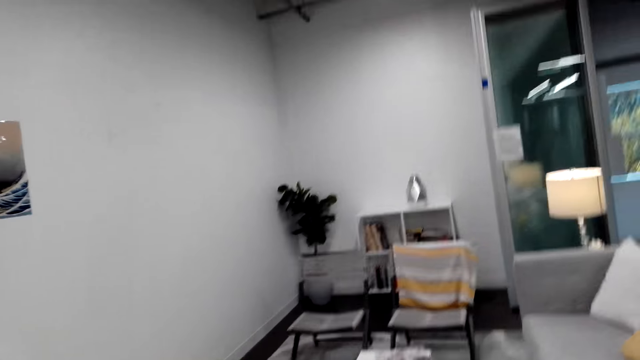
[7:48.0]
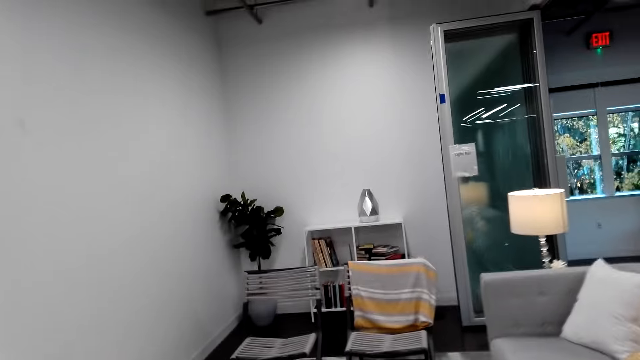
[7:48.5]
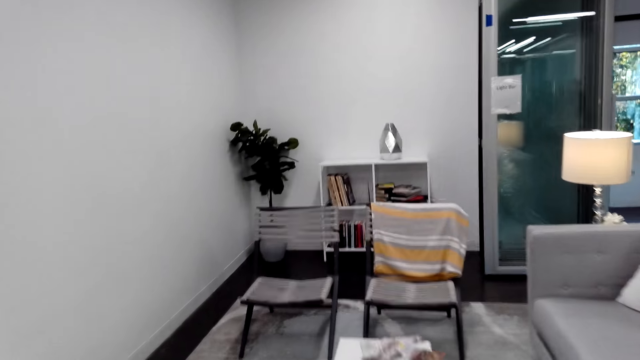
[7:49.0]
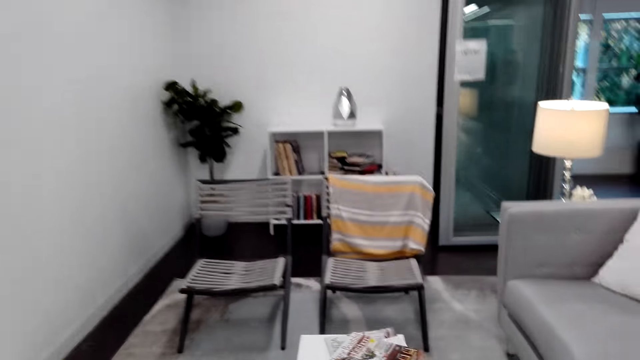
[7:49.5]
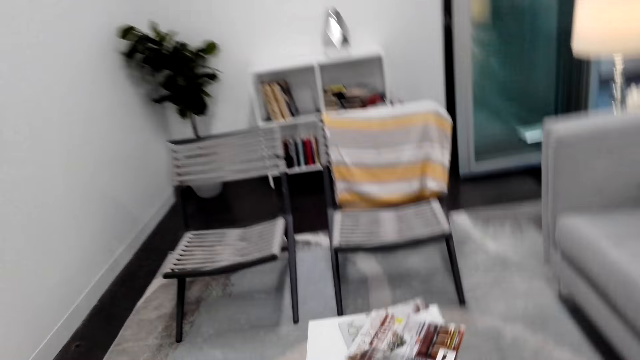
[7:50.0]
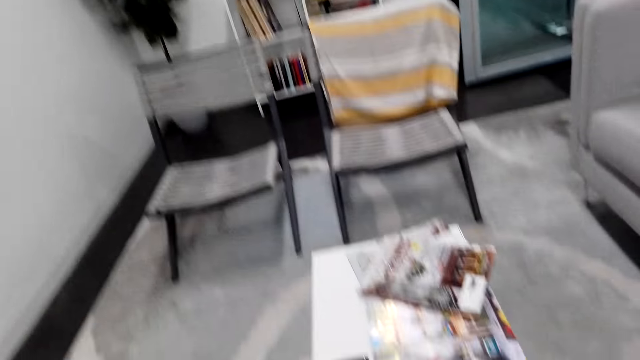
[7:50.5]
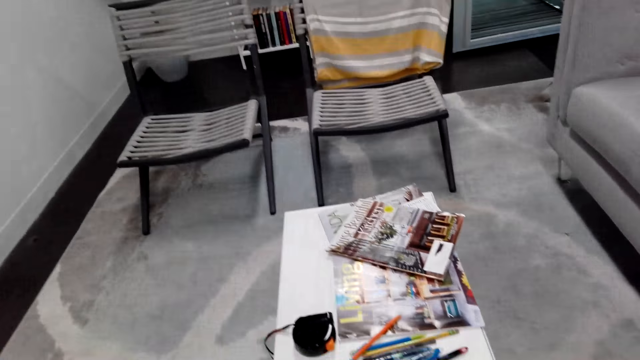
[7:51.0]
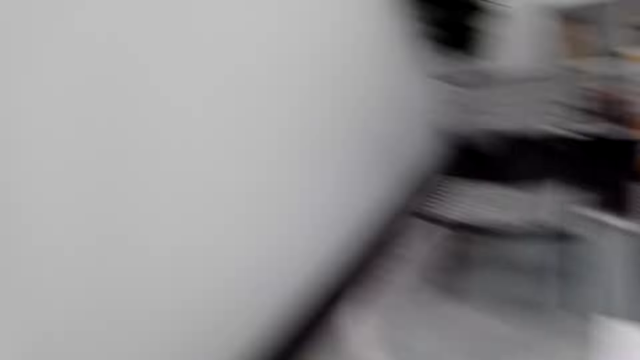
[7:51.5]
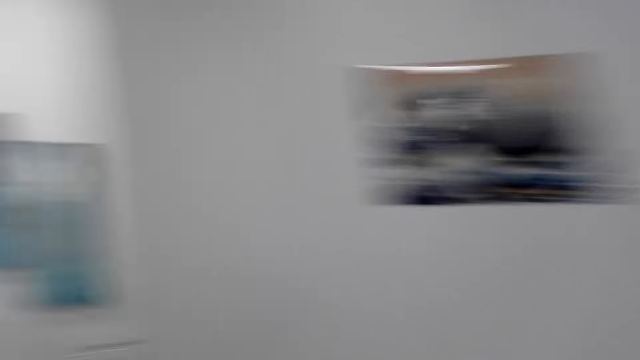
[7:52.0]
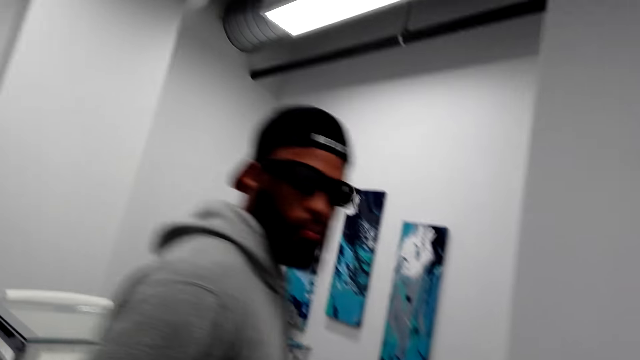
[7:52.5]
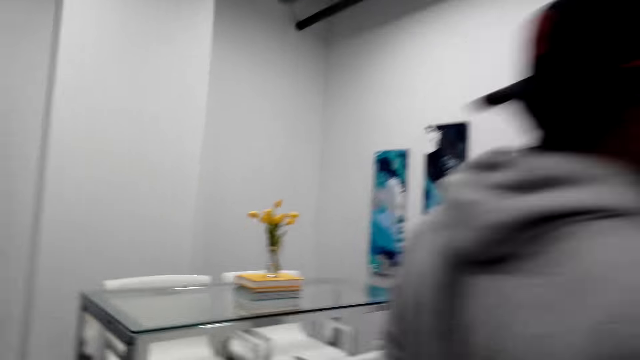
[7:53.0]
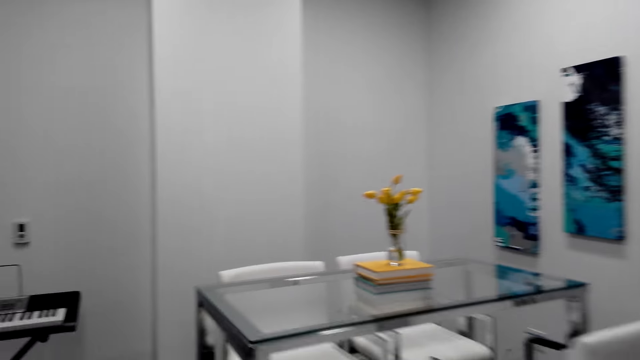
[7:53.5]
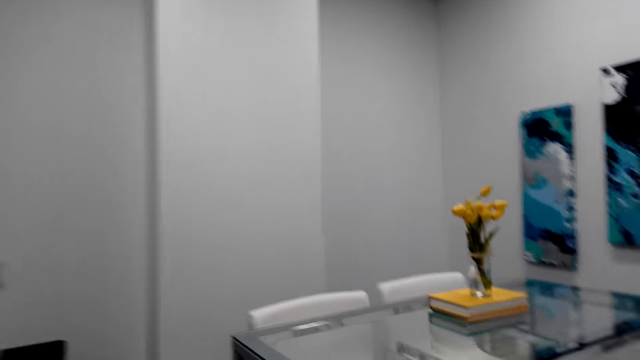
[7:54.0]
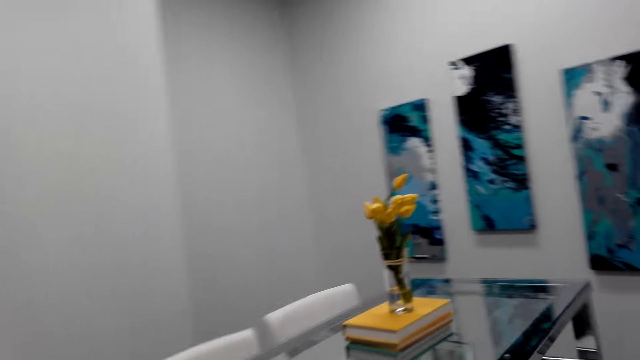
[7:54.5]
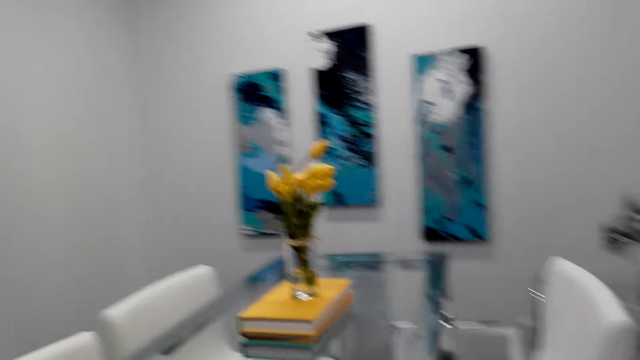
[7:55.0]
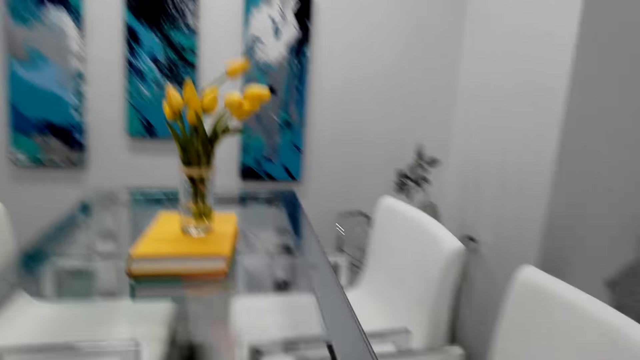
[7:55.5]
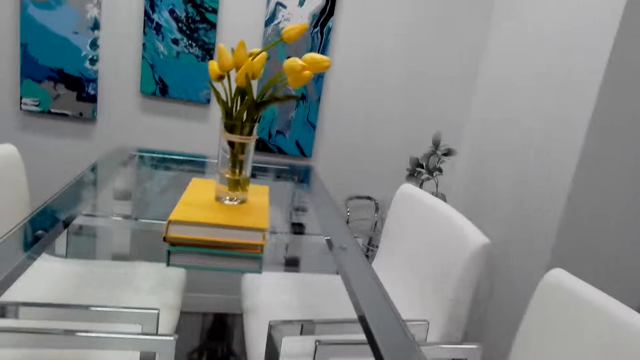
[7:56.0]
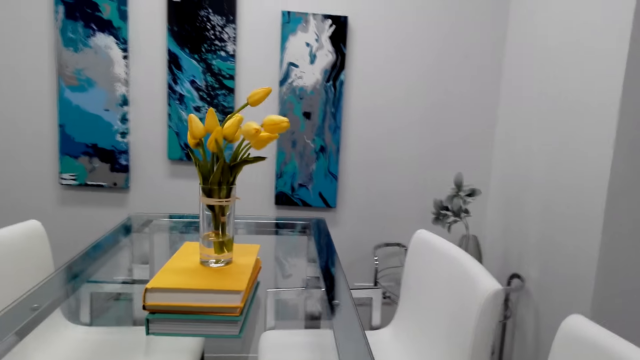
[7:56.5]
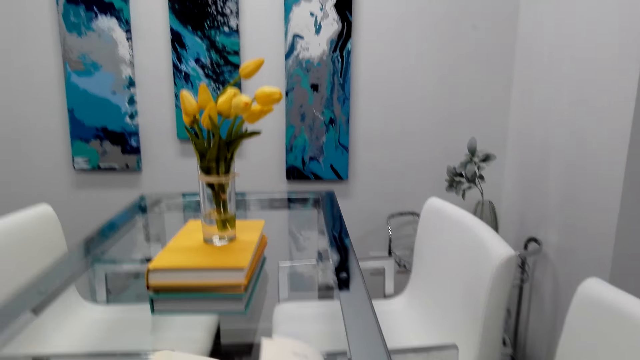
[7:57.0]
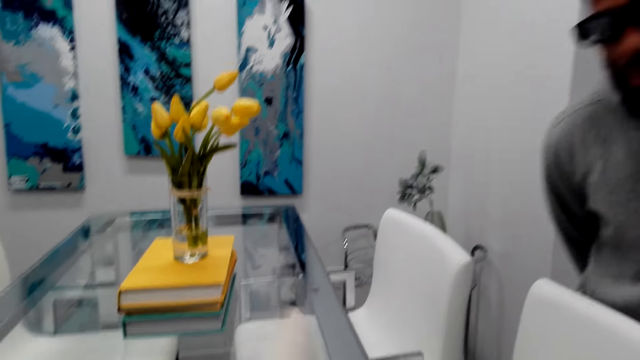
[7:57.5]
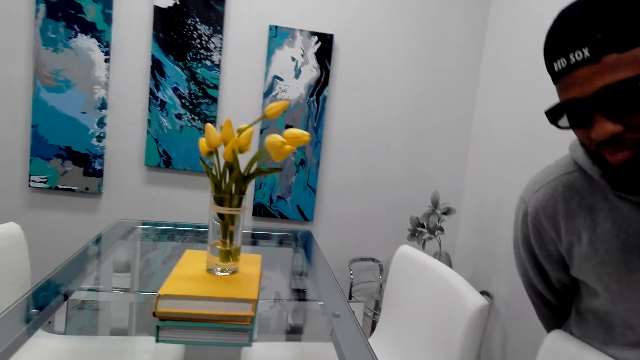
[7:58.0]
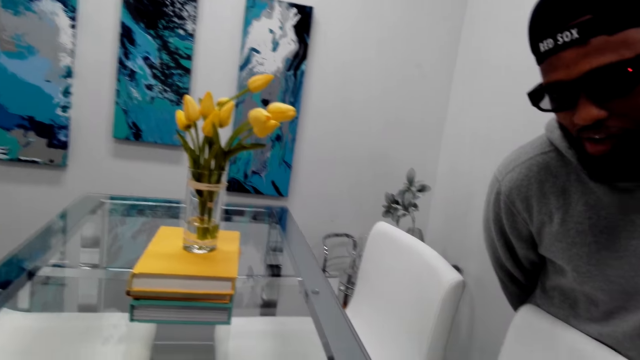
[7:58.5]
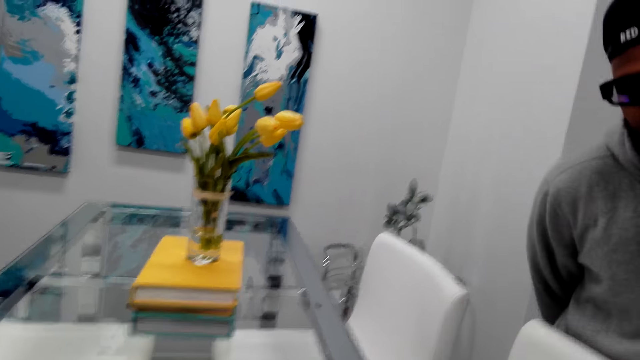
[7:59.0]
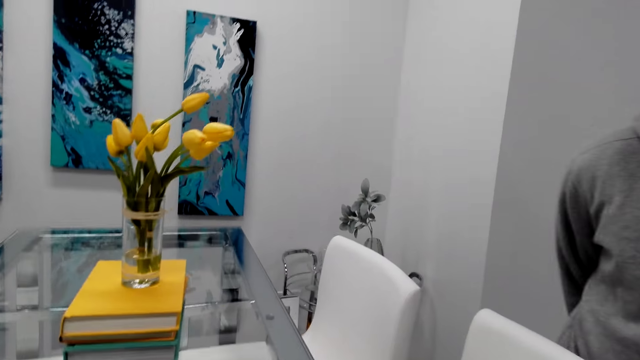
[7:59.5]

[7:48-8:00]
The camera wearer looks around the apartment. They walk around the apartment. They open a book. They inspect the book. A man stares at the book.

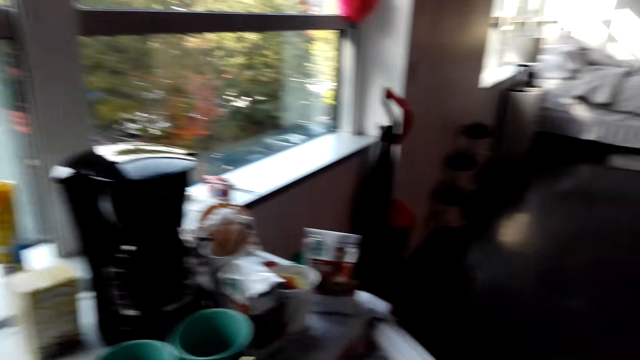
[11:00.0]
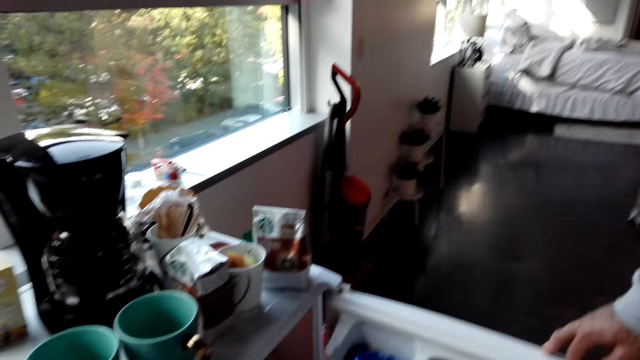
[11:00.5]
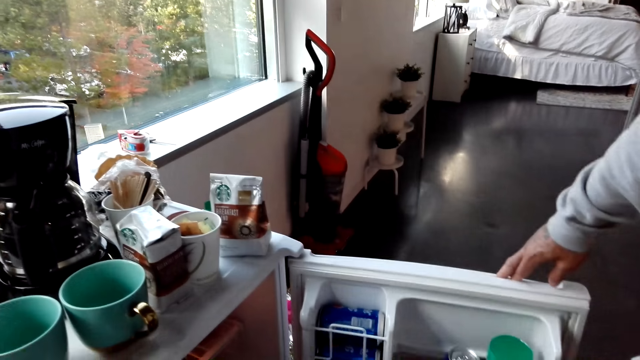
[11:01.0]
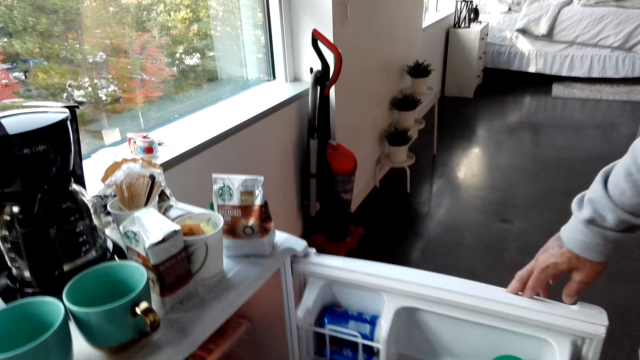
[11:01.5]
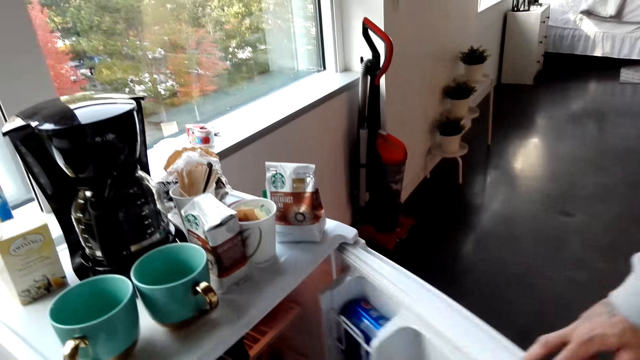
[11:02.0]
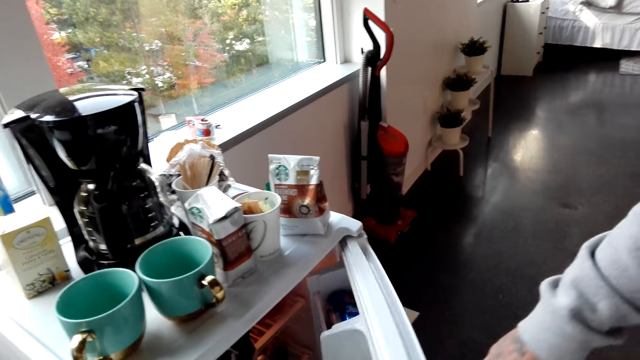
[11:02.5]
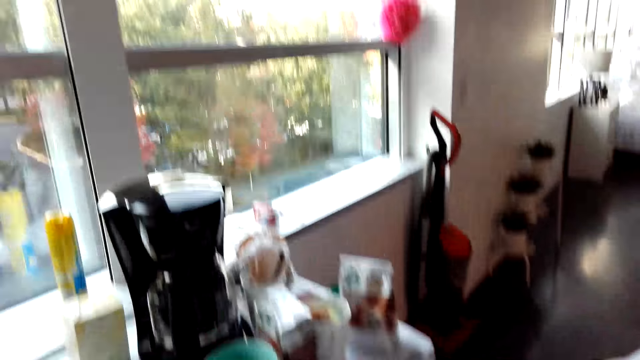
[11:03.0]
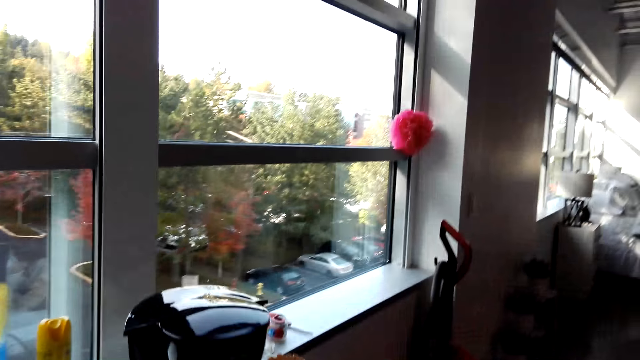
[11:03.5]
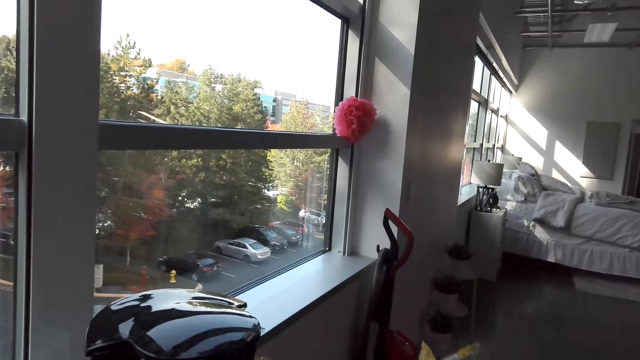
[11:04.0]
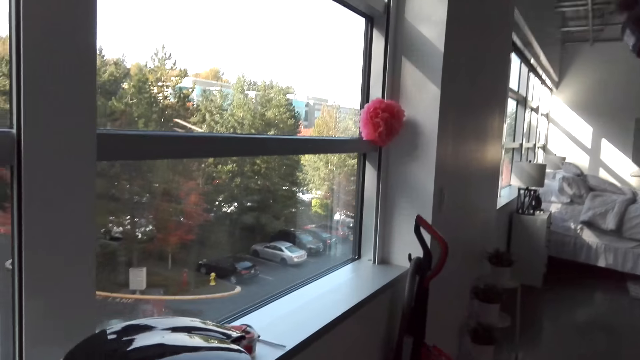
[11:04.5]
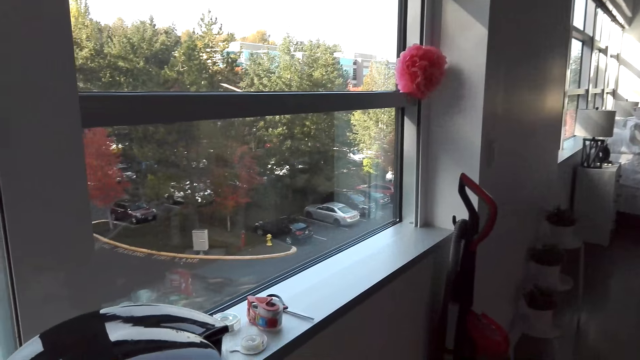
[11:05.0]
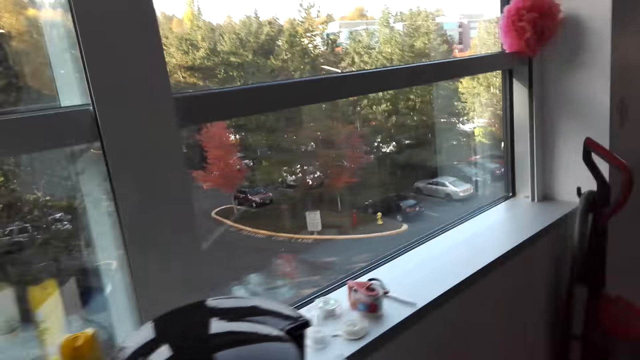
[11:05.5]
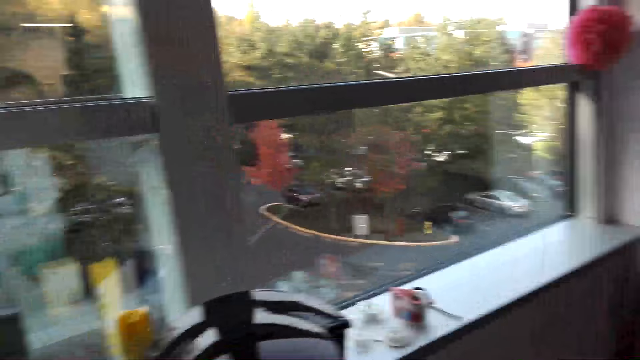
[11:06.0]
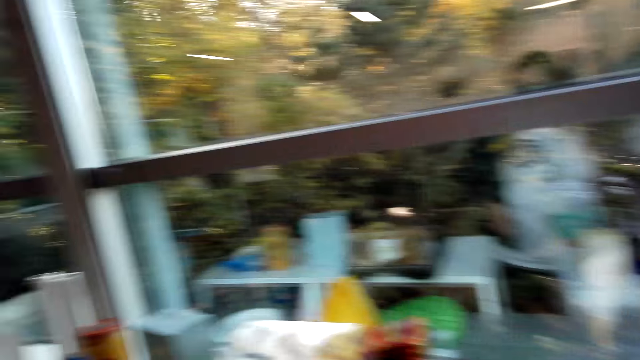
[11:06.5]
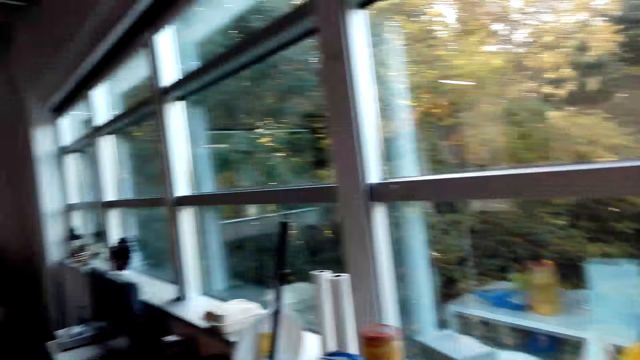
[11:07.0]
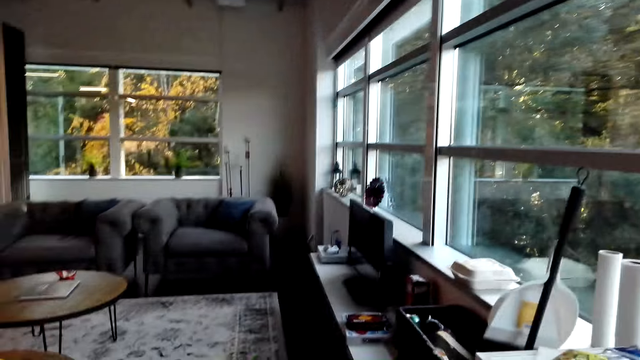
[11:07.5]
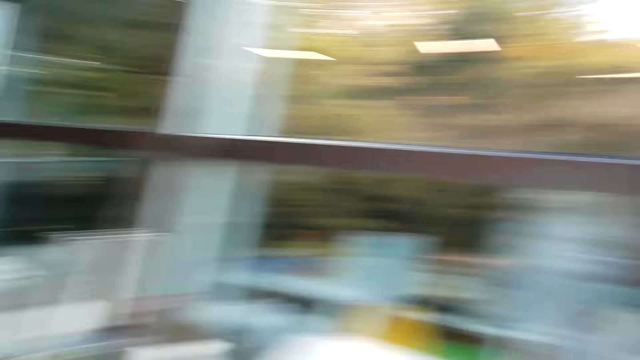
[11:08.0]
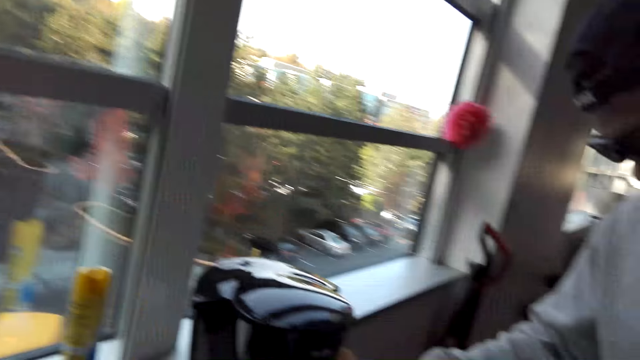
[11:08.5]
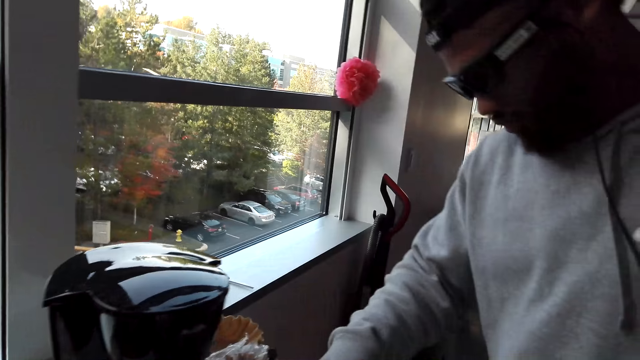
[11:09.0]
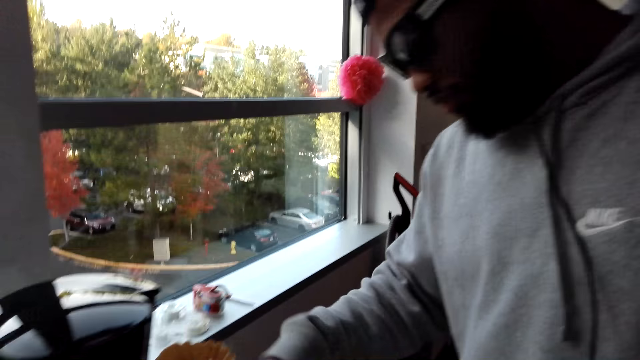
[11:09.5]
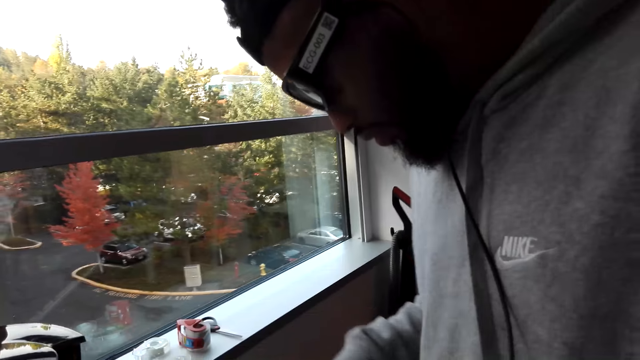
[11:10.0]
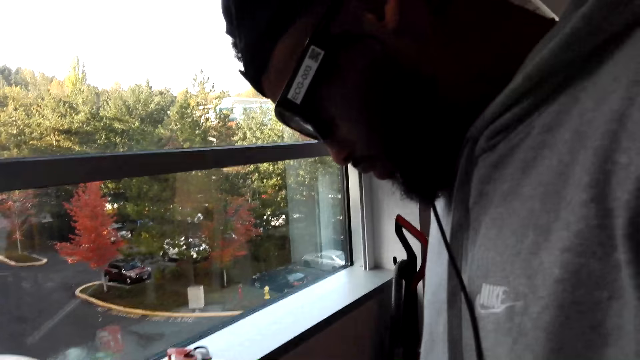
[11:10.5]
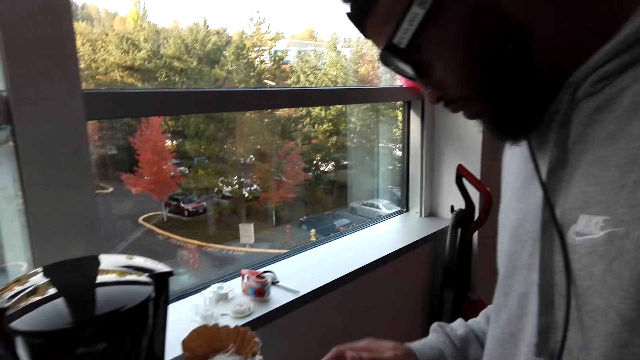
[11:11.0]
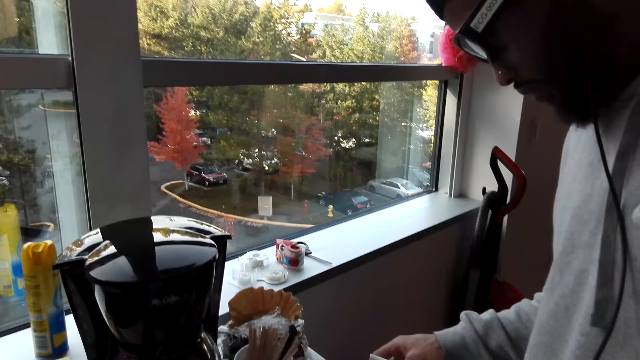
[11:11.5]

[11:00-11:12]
A man opens the fridge door. The man closes the fridge door. The camera wearer looks around the room. They interact with the man. The man moves his right hand.
